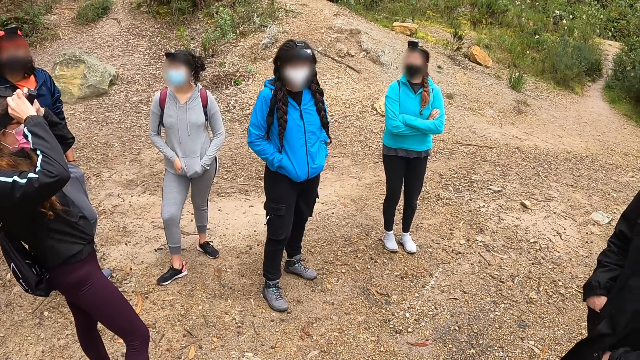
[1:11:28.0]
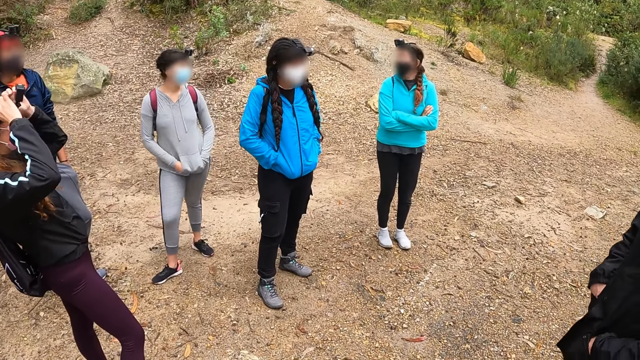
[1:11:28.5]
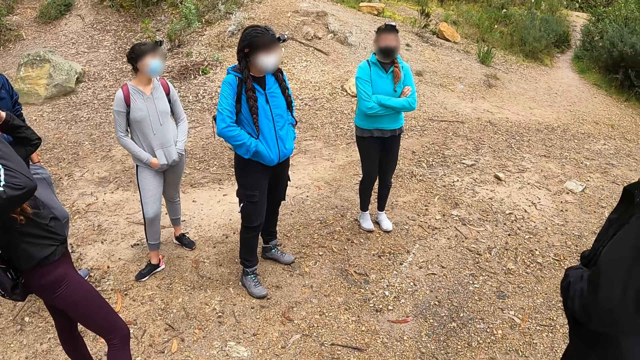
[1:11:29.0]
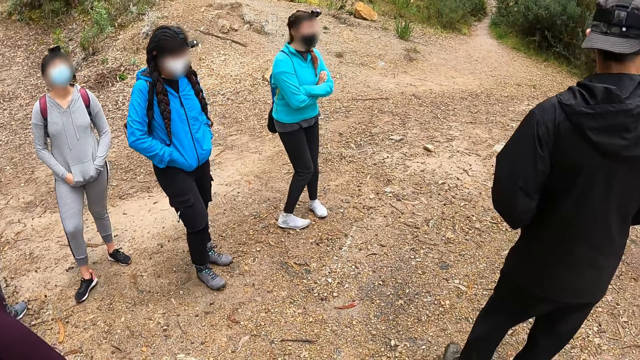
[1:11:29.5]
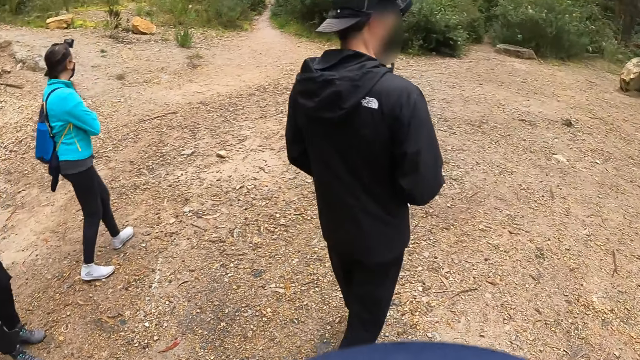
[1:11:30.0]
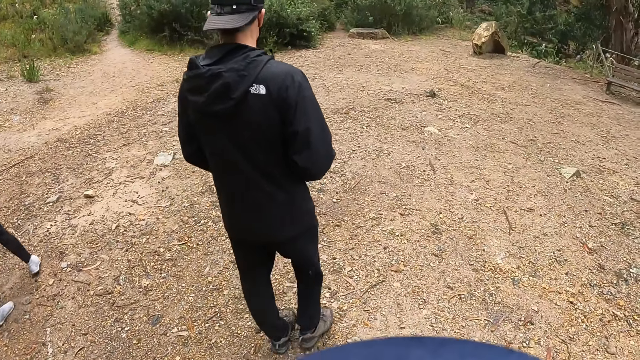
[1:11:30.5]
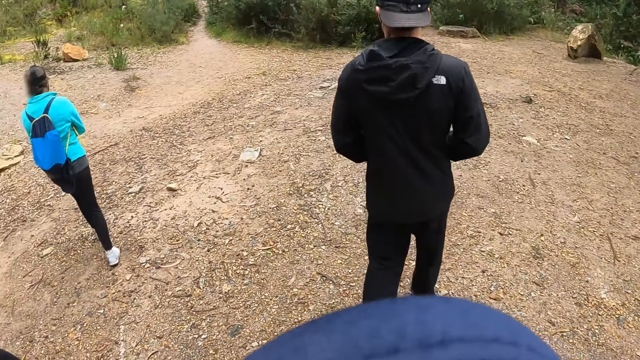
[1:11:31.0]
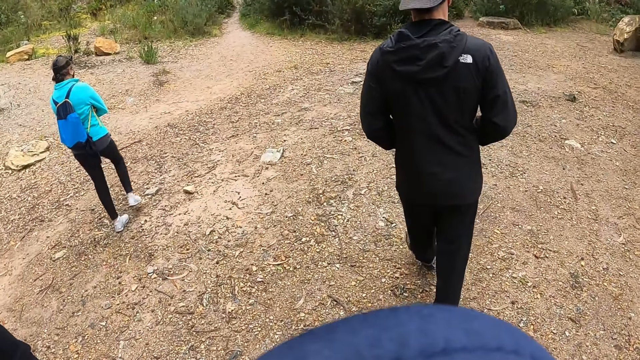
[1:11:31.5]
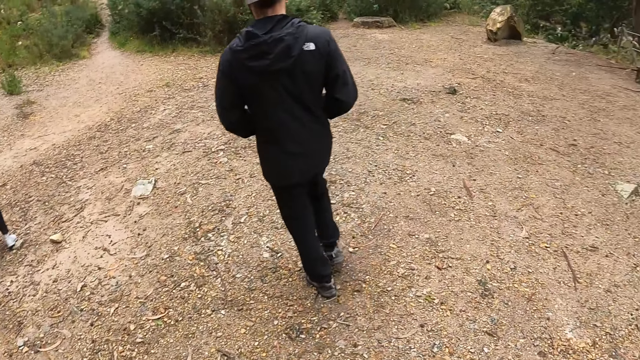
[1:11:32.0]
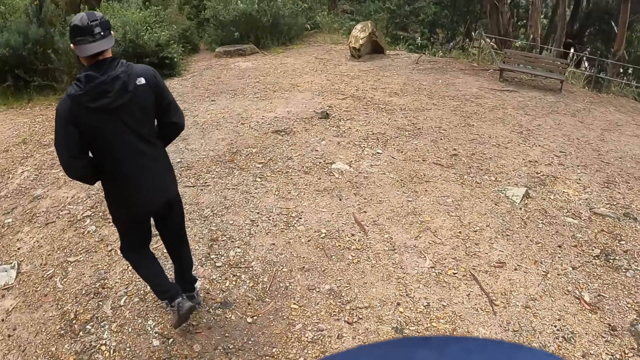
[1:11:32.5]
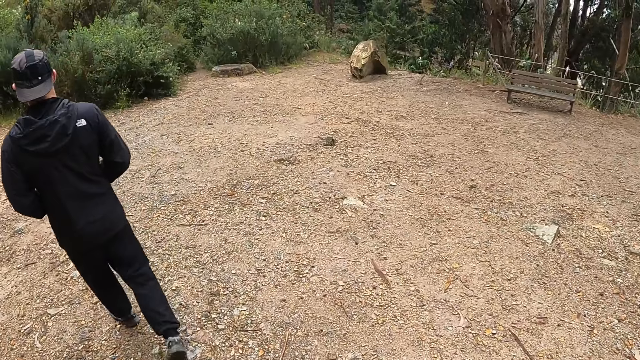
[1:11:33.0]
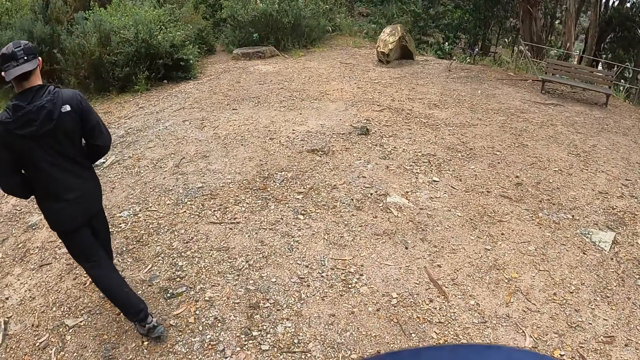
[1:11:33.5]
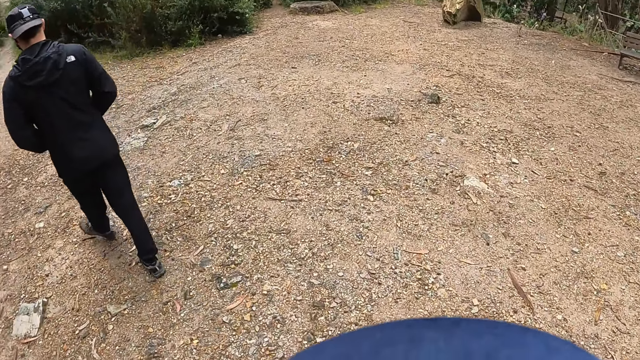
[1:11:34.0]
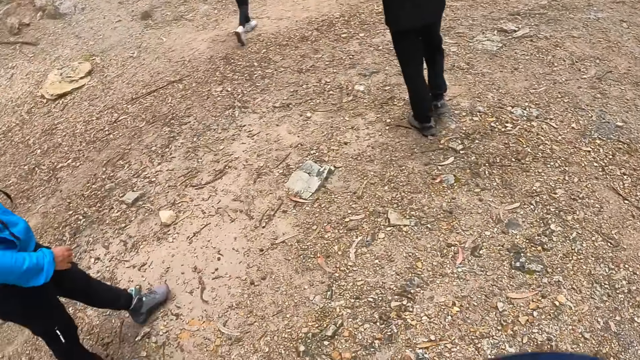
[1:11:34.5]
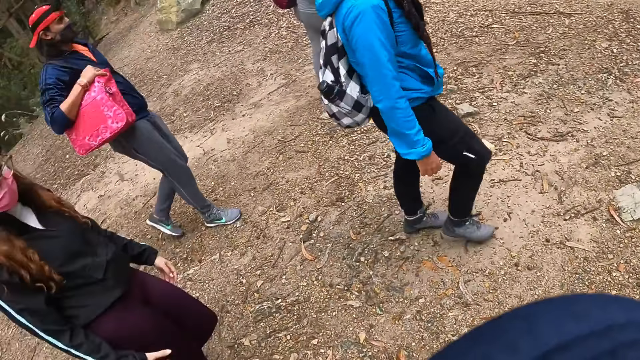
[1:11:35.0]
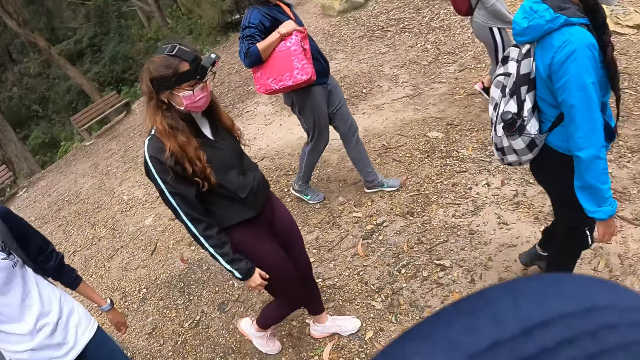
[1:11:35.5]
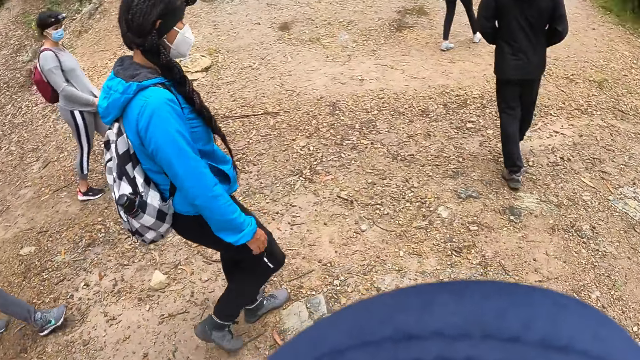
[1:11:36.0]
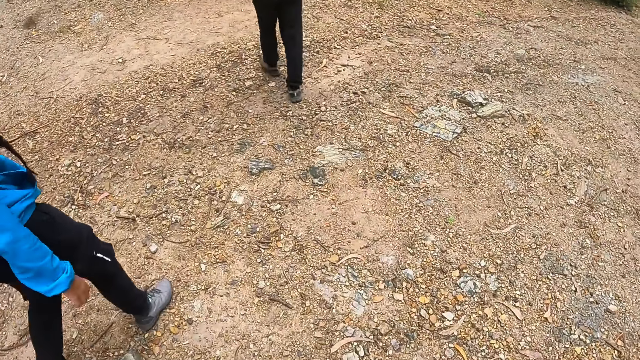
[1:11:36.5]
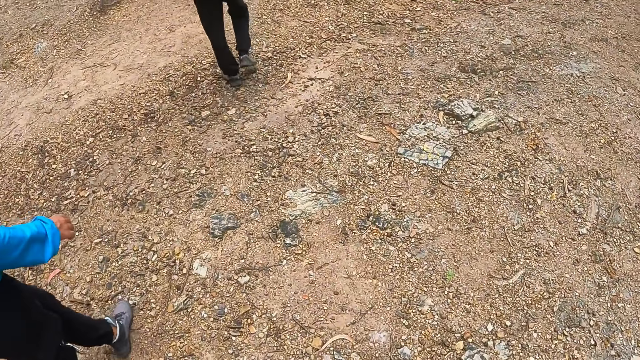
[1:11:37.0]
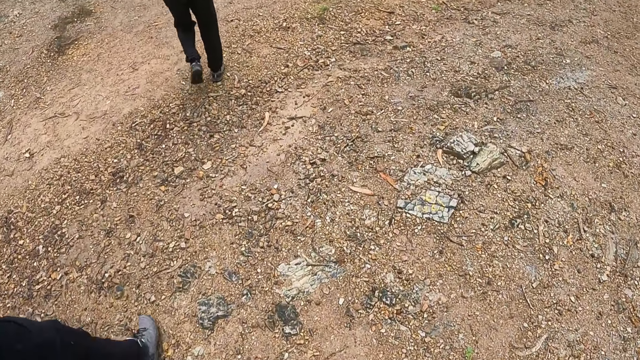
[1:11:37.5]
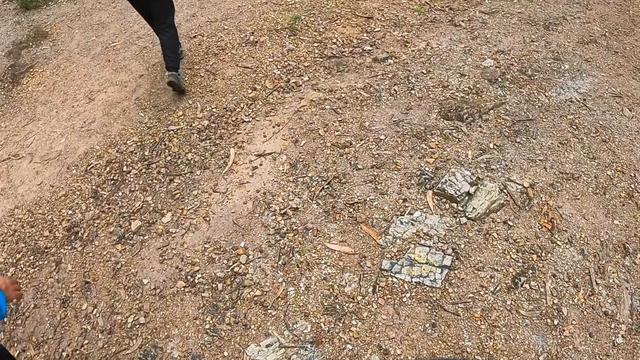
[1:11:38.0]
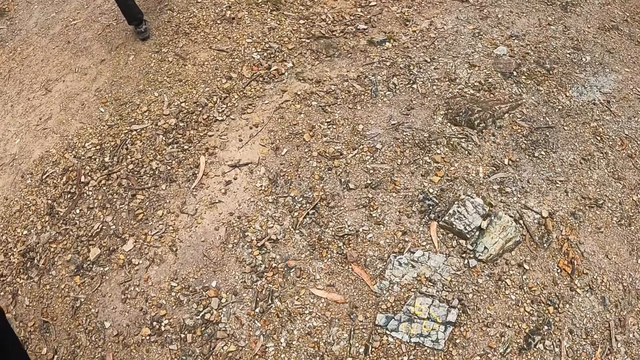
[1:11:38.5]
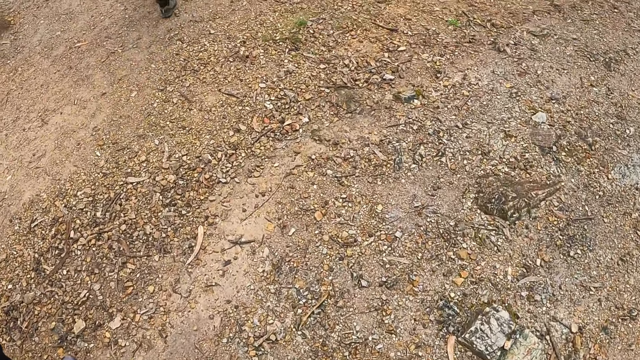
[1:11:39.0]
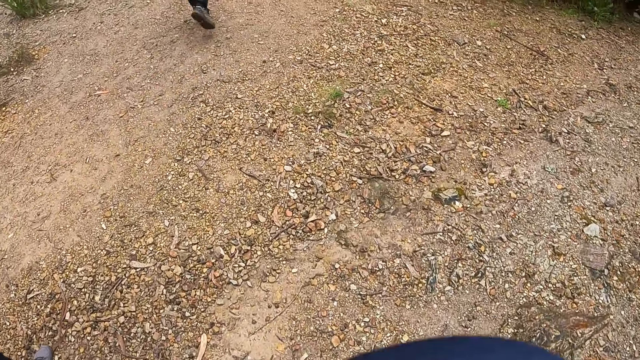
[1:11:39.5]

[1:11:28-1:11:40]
The trail leader walks across the clearing onto a hill trail. The camera wearer walks across the clearing onto the hill trail with the group.

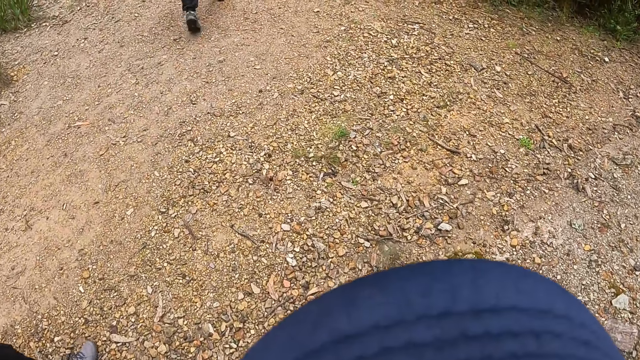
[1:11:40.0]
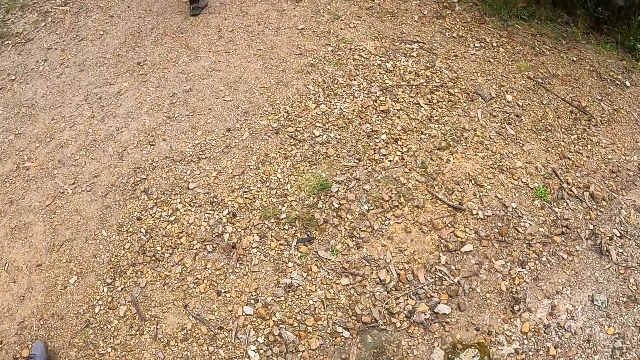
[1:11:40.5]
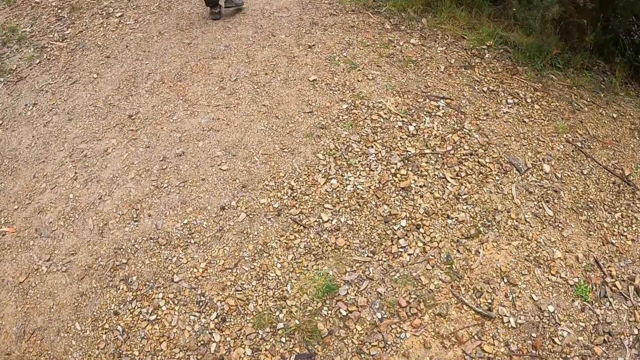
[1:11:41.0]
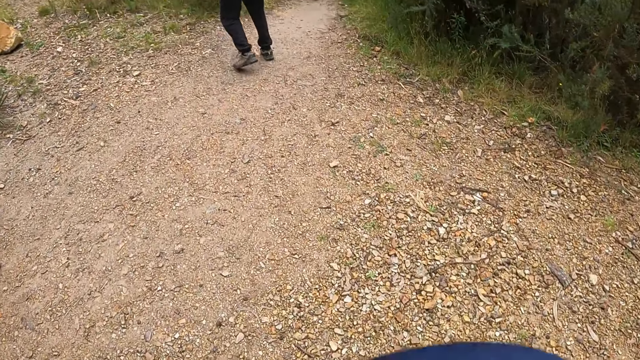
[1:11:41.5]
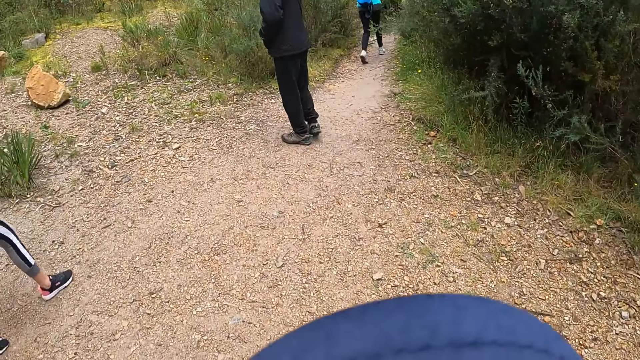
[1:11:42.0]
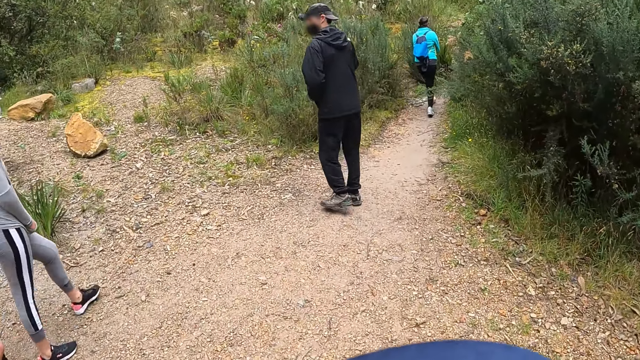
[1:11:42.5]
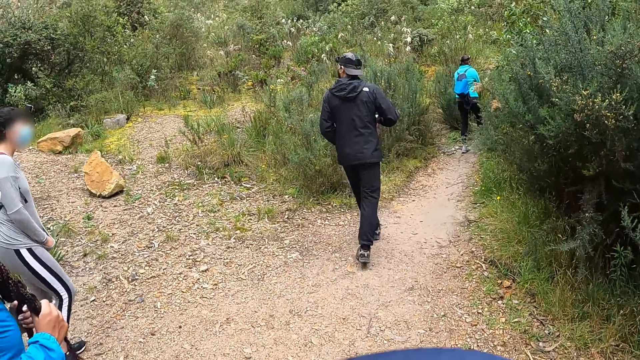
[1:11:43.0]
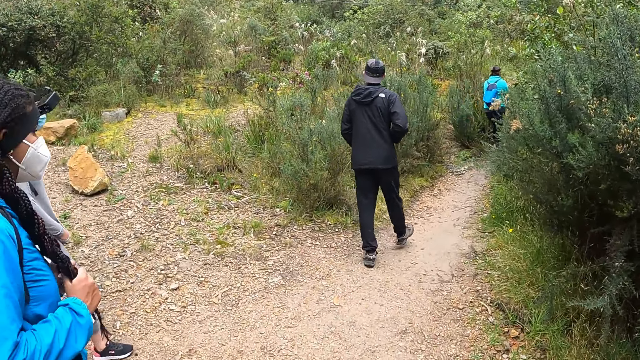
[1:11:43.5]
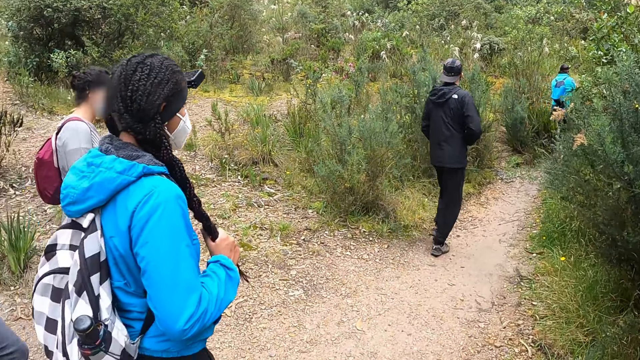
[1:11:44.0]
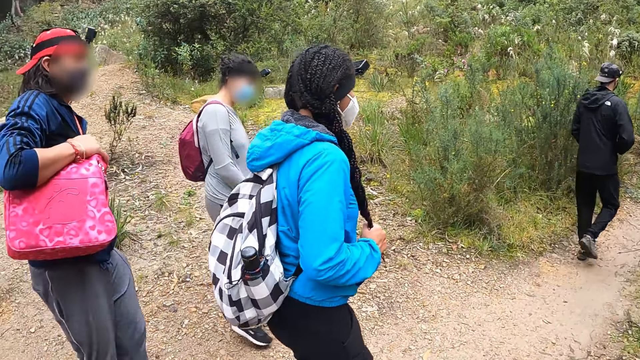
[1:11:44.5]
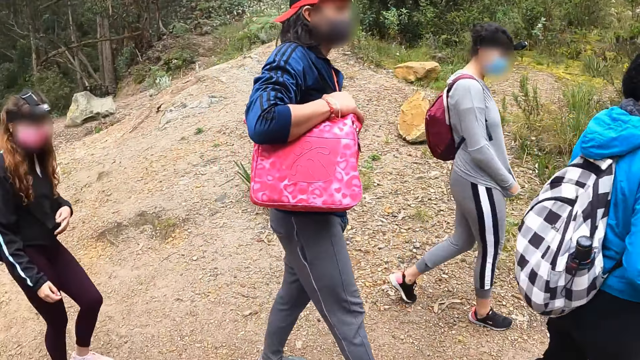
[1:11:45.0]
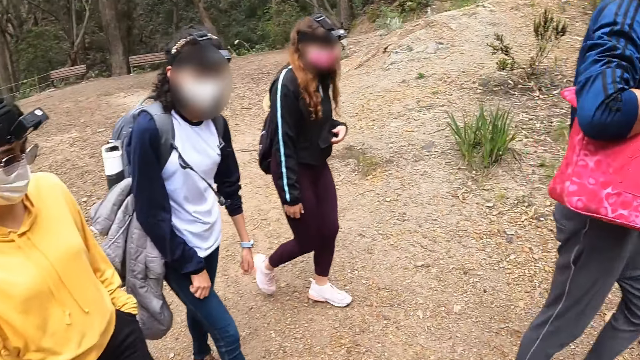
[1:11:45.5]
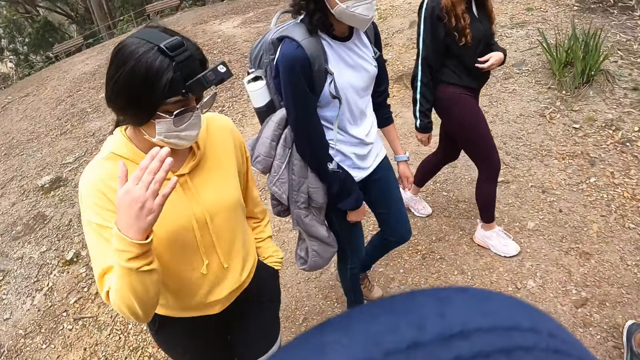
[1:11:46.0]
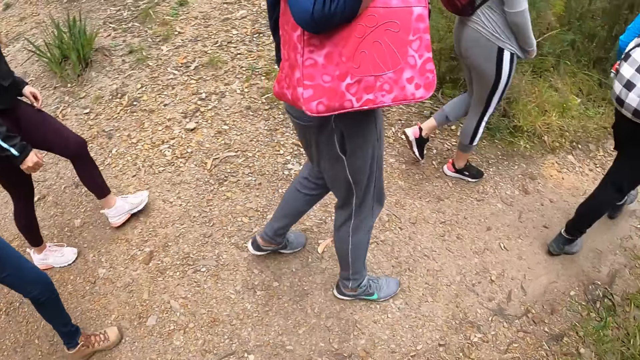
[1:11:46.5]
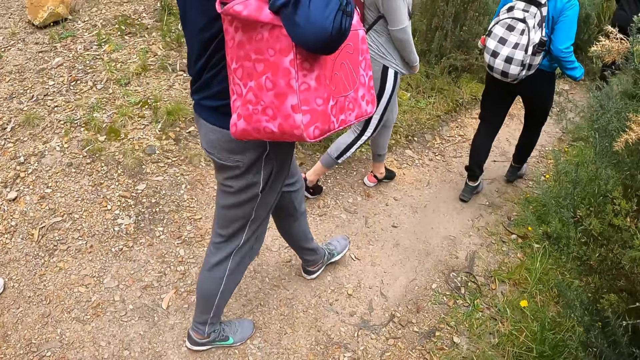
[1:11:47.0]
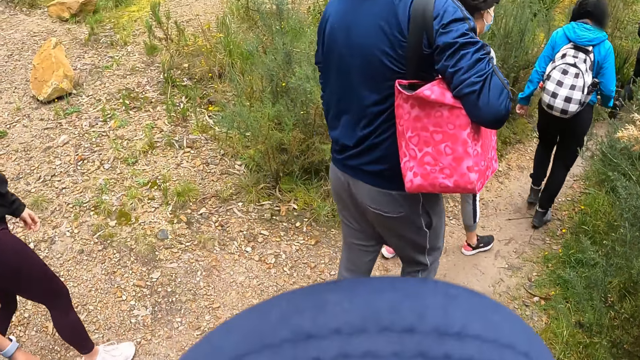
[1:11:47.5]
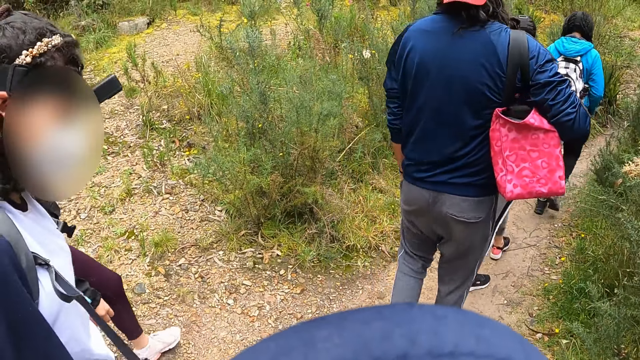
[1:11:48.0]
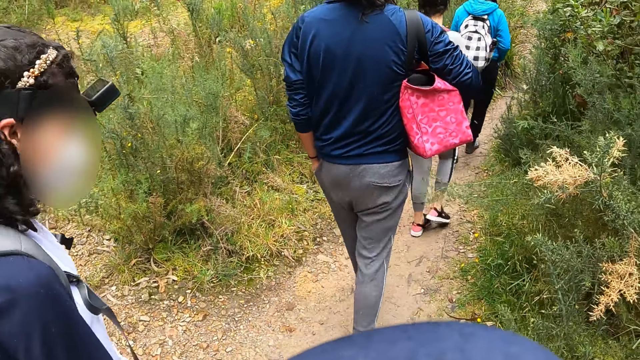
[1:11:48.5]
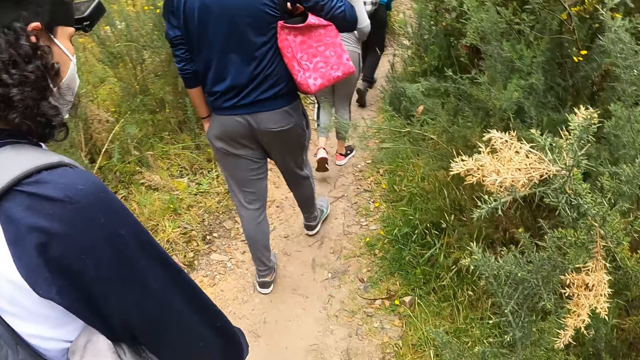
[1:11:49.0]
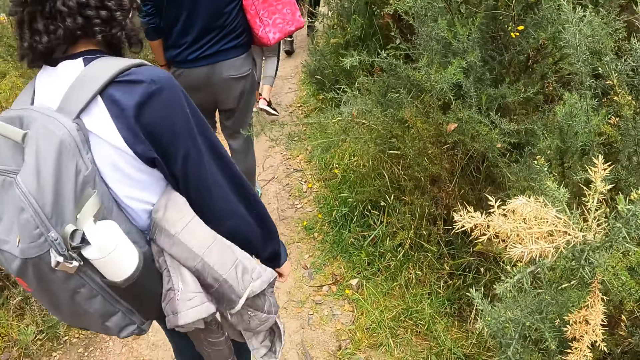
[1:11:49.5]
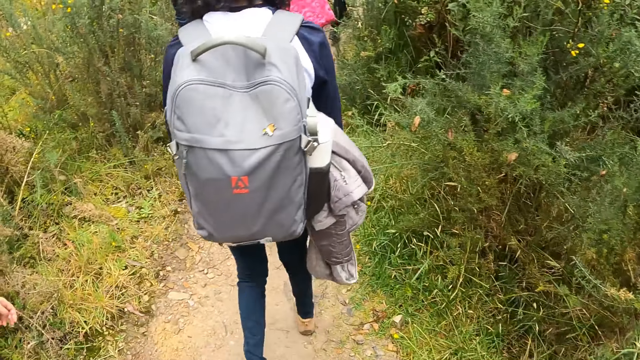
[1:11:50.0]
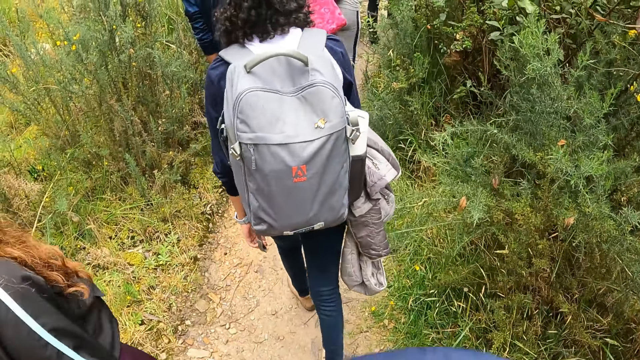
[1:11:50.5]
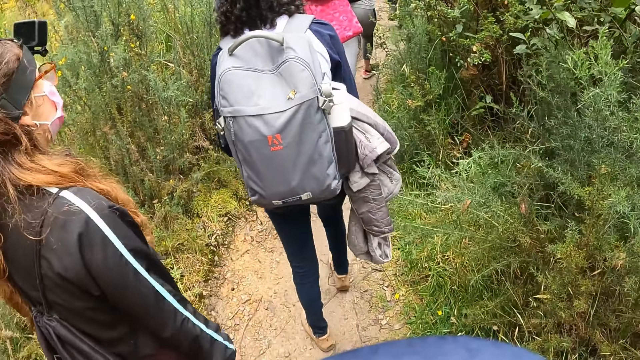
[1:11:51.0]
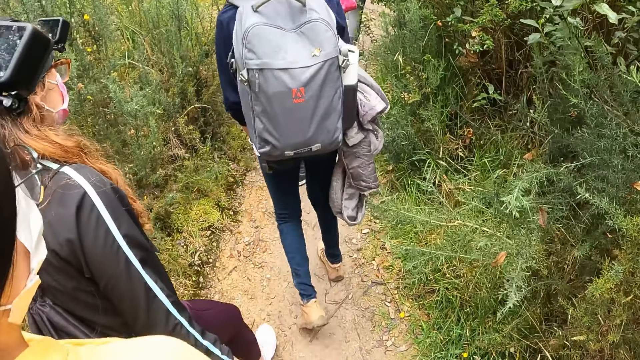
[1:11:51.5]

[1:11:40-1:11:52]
The woman walks past the camera wearer onto a hill trail. Another woman walks past the camera wearer onto the hill trail. Another woman walks past the camera wearer onto the hill trail.
